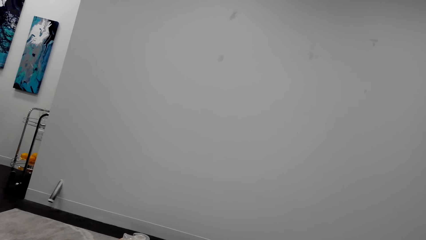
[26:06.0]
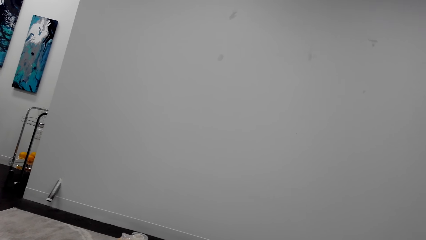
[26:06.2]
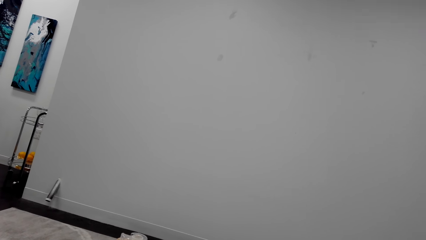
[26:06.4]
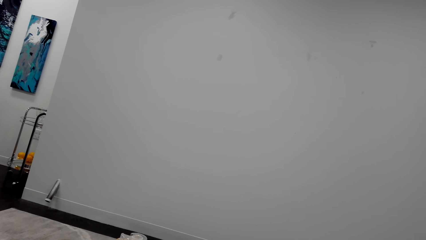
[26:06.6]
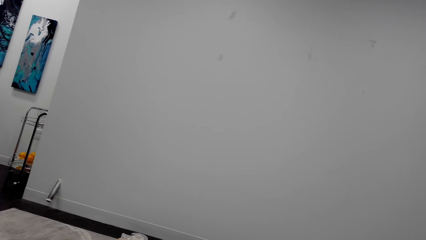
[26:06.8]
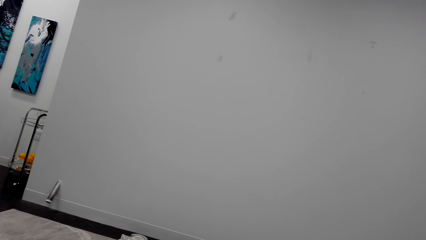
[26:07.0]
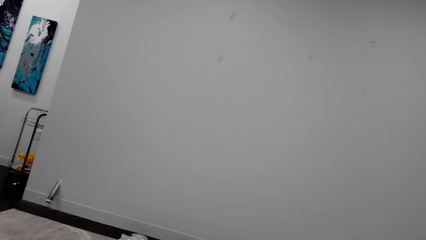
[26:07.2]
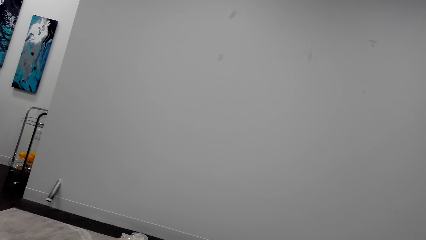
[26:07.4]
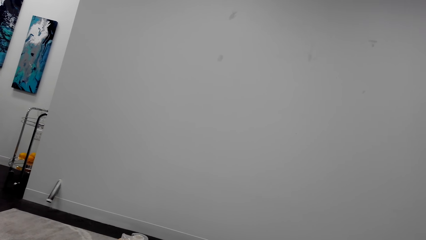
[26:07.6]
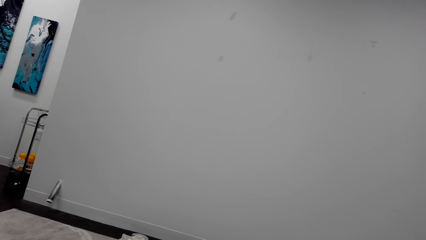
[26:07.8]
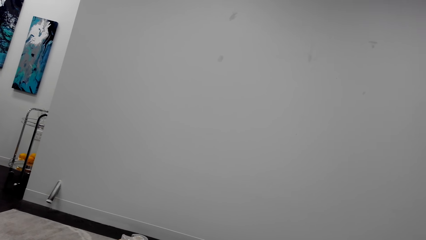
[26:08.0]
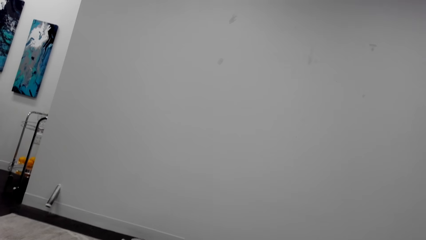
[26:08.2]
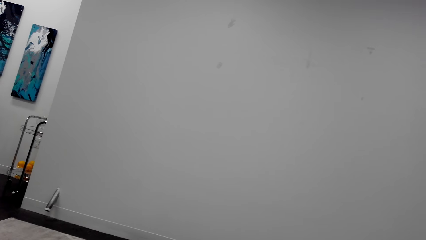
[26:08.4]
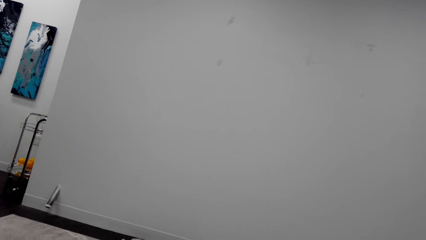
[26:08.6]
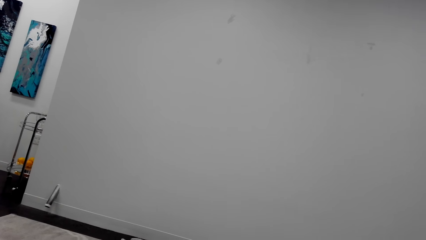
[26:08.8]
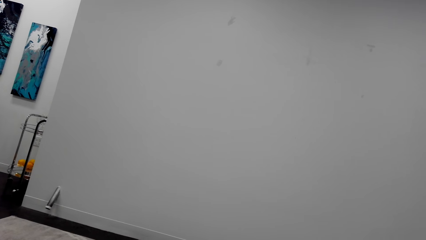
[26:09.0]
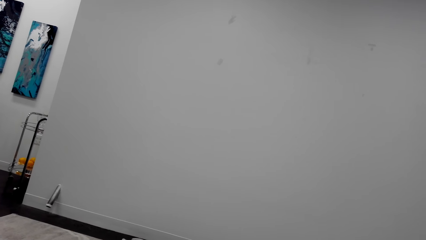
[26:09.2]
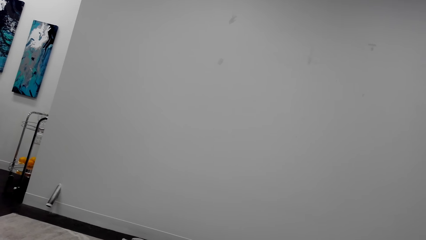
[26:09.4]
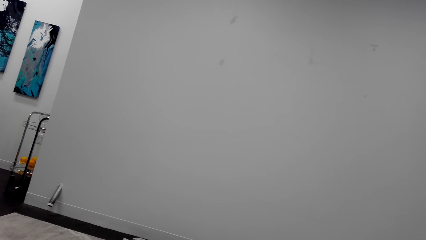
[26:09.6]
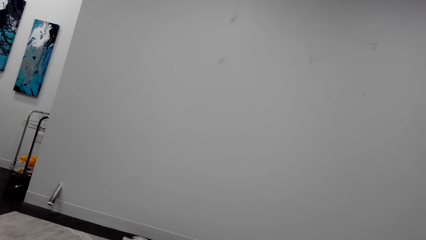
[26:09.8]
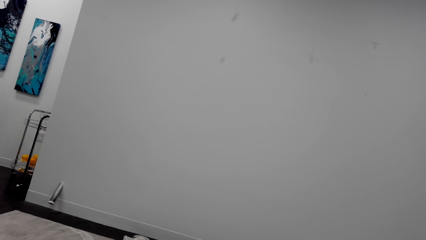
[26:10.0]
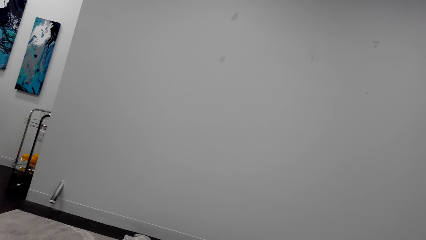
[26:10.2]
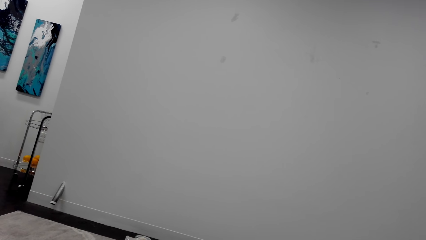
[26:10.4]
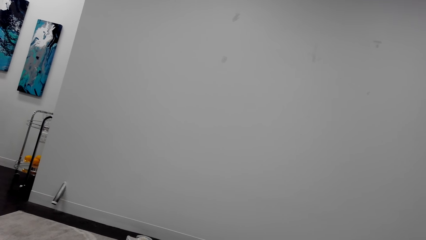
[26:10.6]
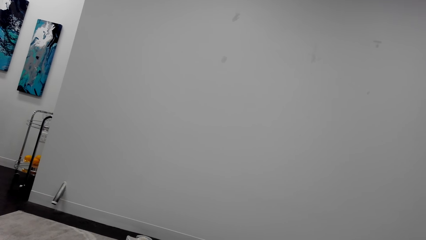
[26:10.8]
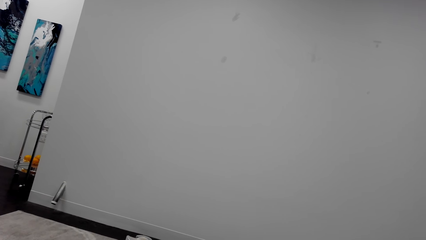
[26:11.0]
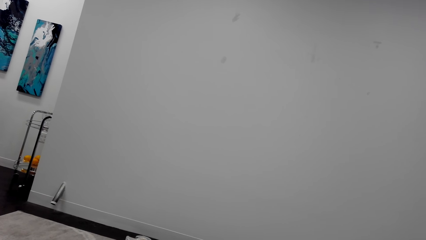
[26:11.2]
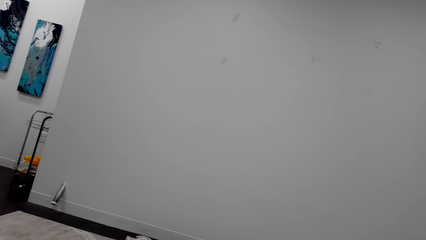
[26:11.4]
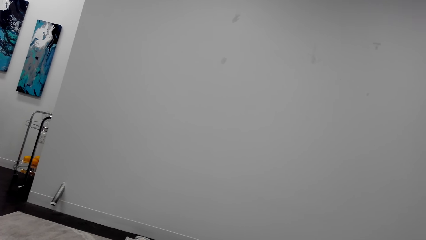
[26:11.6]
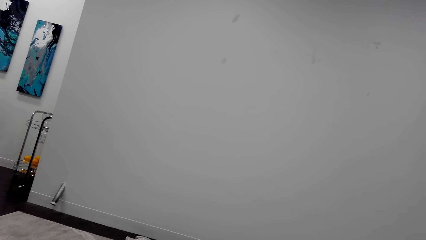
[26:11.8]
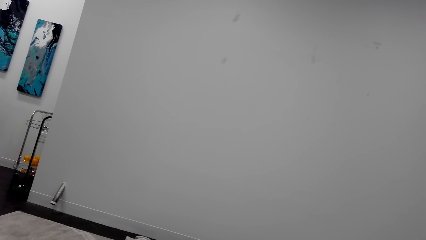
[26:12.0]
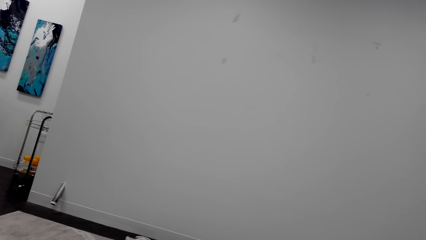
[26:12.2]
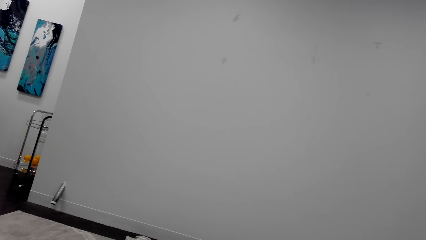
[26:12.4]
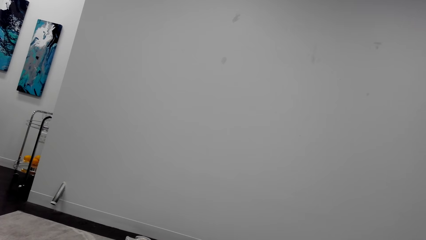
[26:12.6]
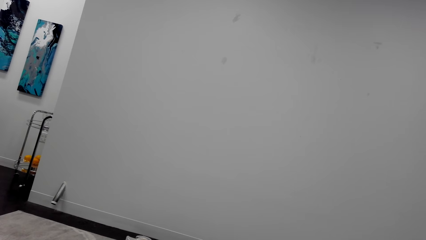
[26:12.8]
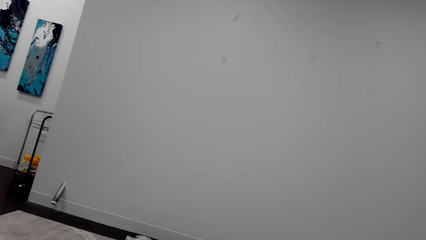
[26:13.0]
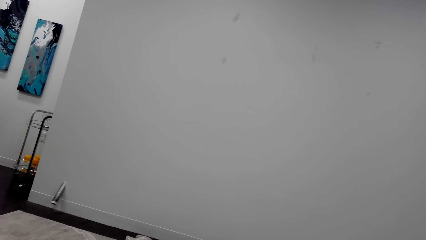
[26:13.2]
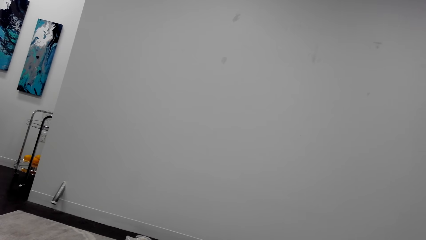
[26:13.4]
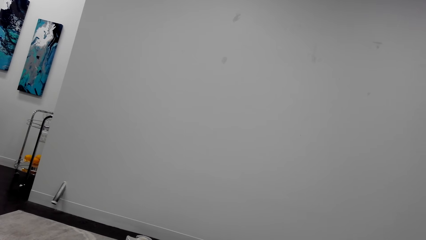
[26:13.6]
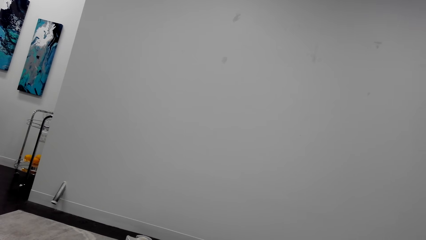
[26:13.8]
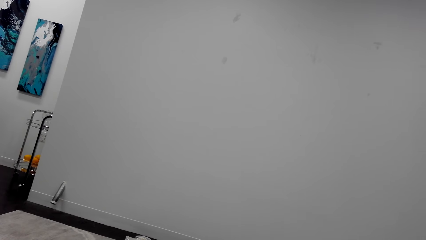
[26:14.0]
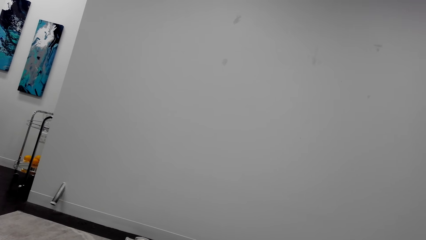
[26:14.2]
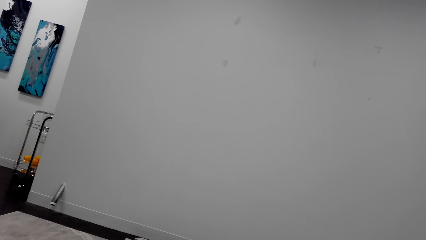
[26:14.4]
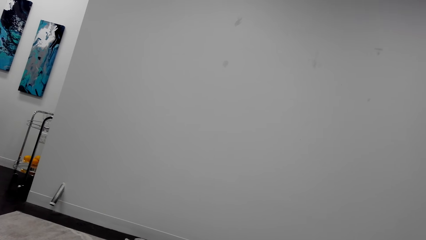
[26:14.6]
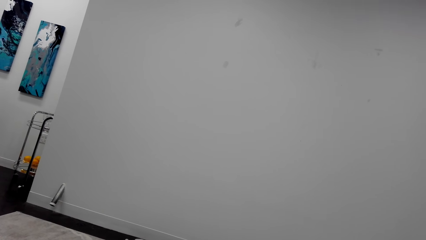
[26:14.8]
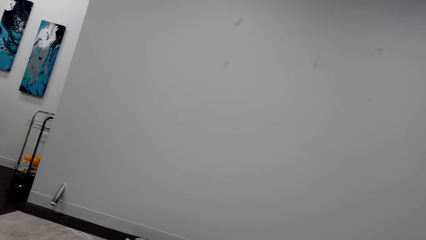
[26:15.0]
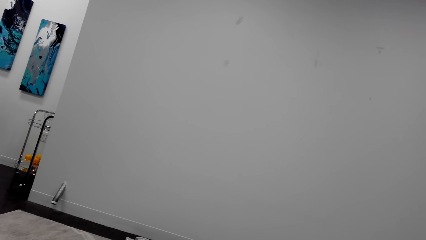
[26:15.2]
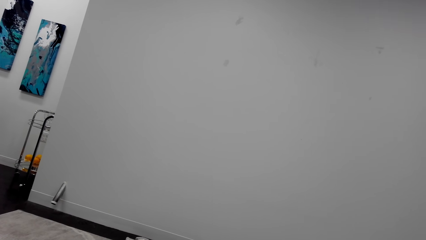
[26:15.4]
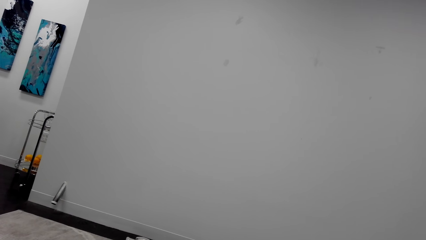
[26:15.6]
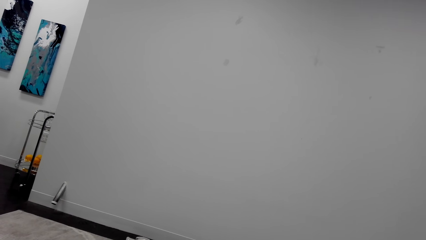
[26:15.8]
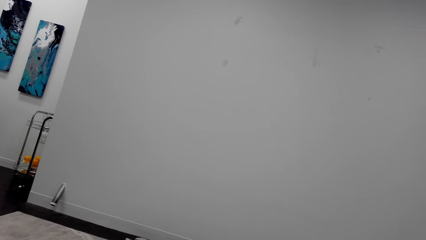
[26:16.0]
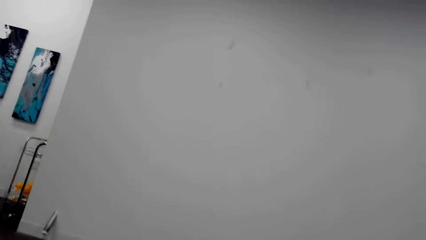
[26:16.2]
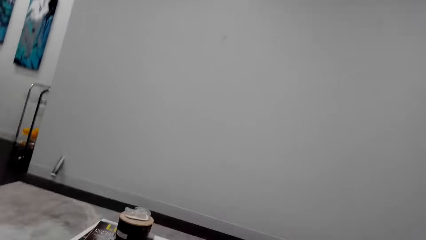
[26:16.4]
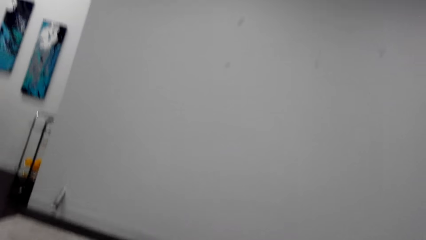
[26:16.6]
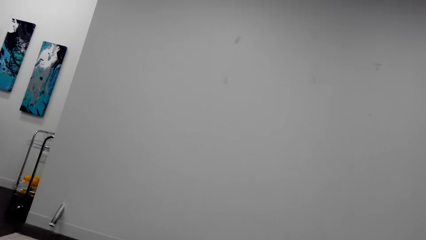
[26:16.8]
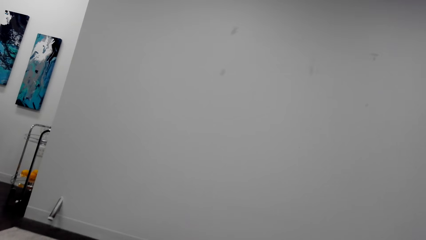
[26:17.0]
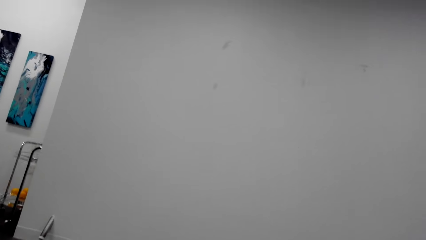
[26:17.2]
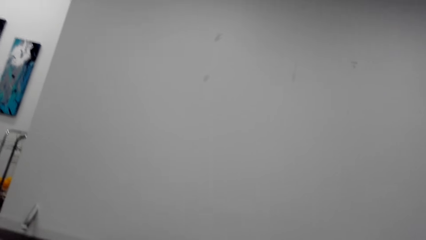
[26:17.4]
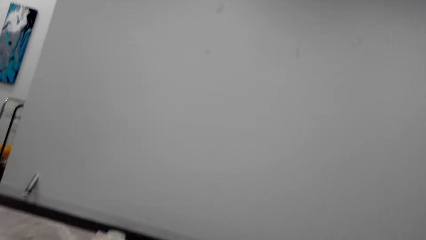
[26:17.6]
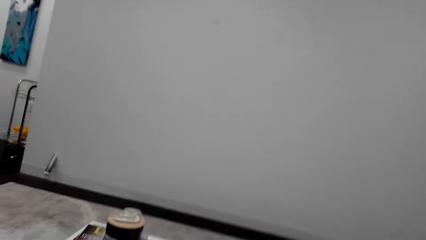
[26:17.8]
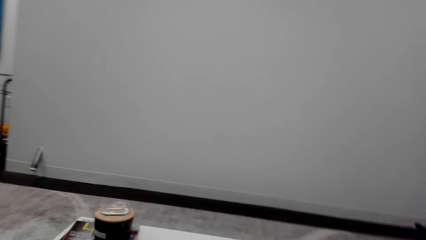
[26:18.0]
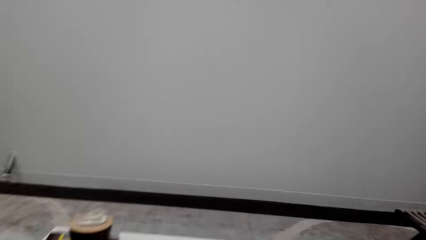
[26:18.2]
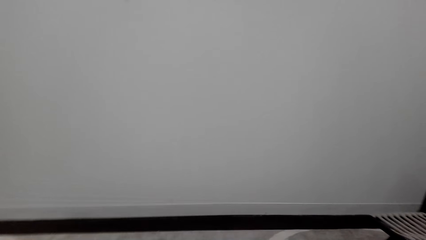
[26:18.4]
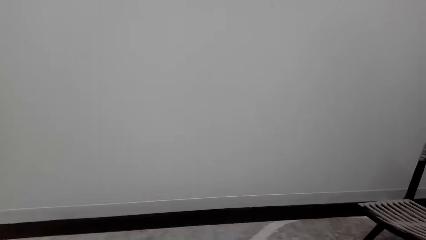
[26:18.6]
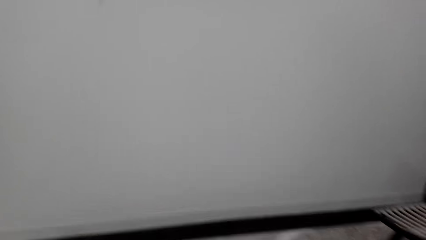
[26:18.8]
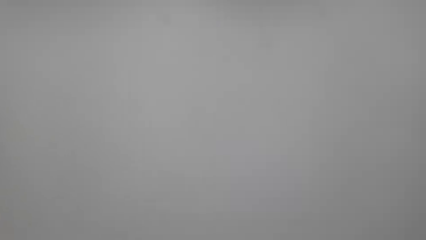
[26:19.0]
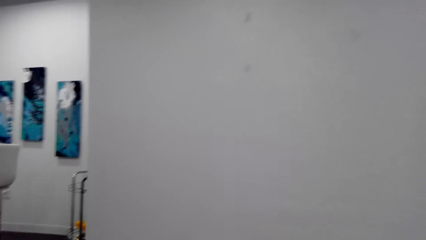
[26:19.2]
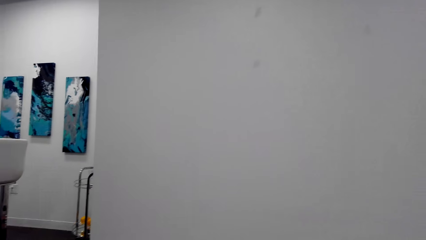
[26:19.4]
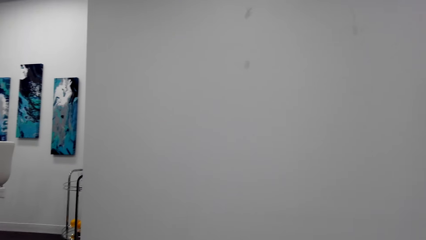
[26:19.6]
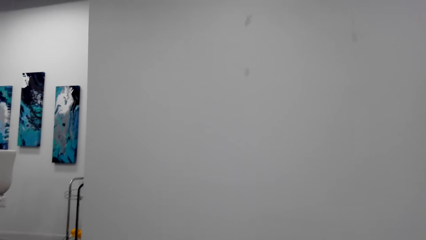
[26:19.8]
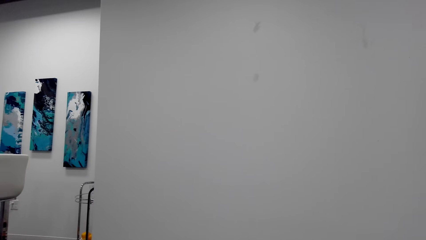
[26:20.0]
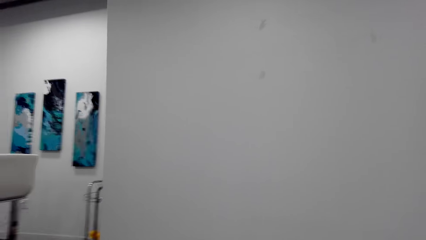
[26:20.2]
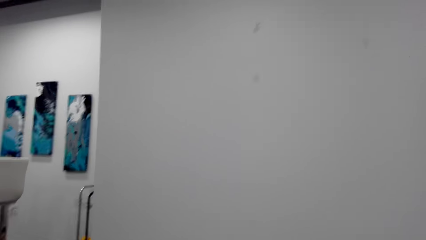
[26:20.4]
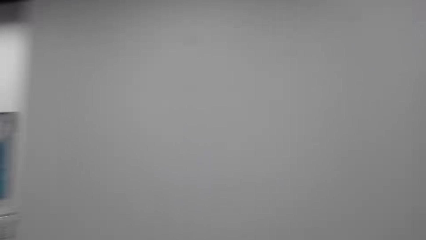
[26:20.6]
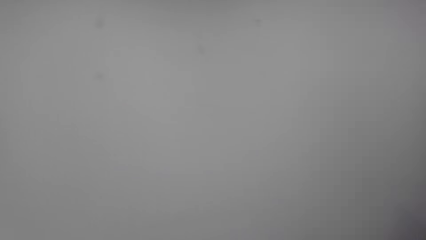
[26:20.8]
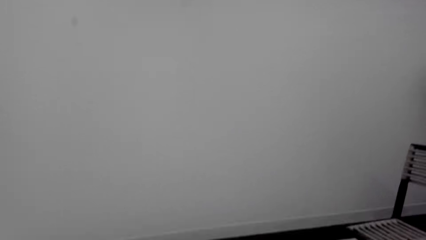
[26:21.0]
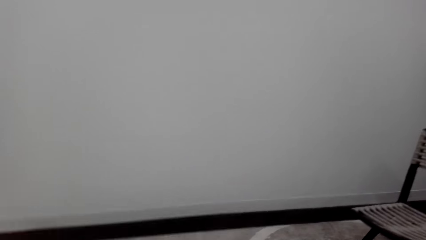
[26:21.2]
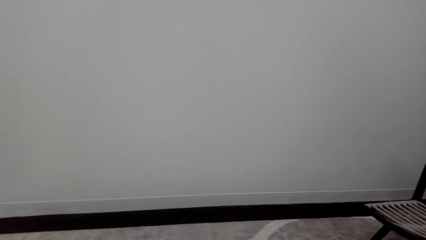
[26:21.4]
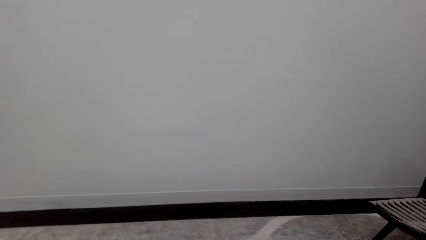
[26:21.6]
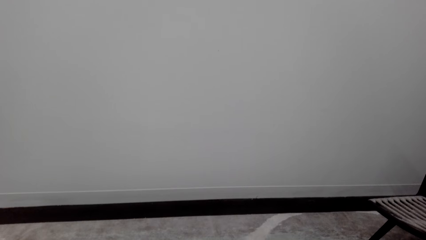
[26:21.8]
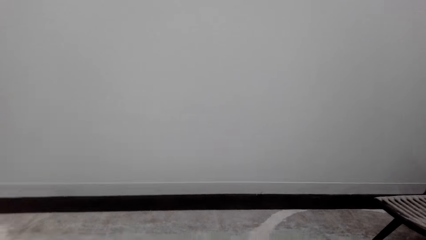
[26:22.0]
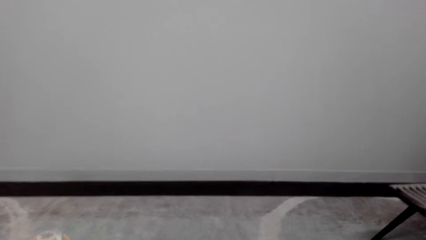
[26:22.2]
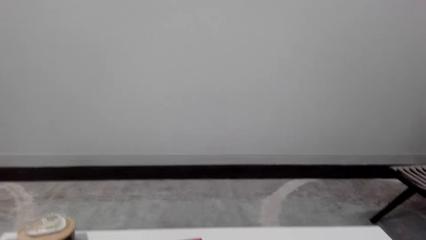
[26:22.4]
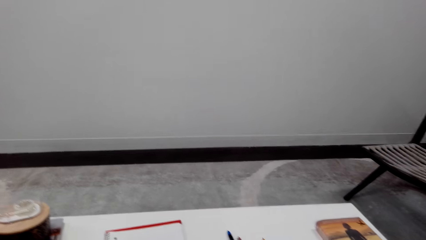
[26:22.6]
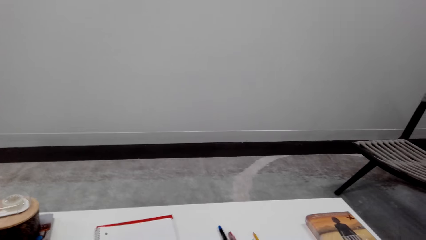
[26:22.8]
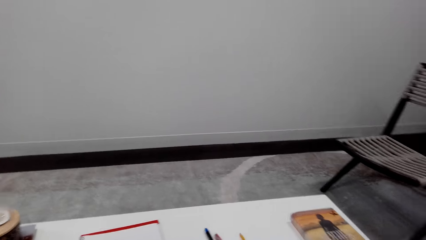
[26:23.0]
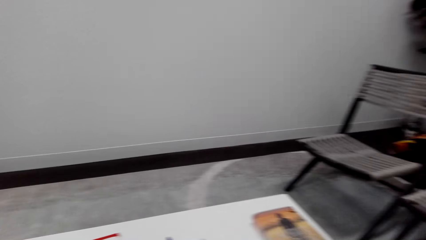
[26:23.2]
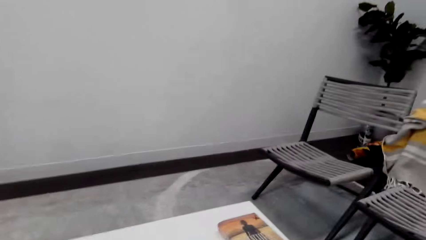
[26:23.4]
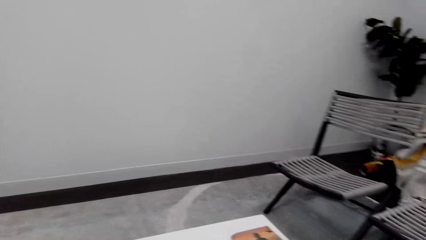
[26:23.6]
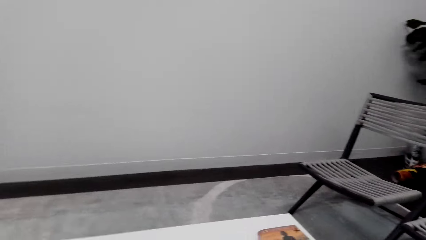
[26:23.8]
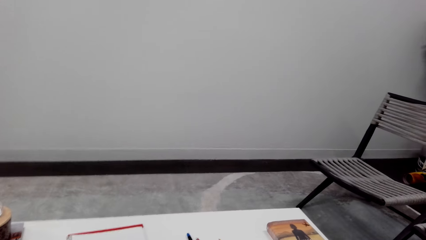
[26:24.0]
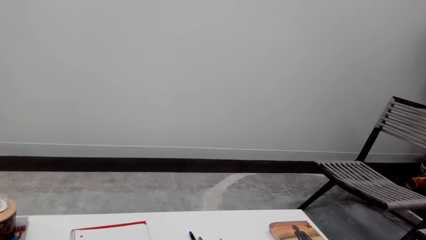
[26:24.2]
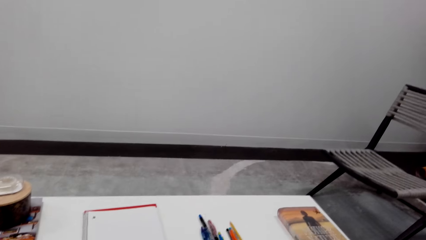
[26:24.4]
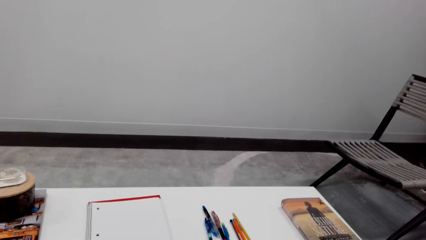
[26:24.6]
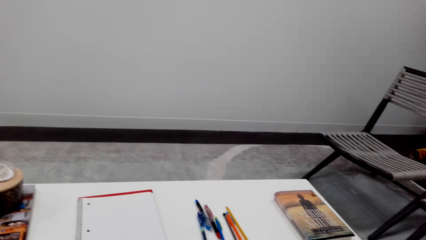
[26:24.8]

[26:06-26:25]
The camera wearer looks around the room. They walk in the room.
